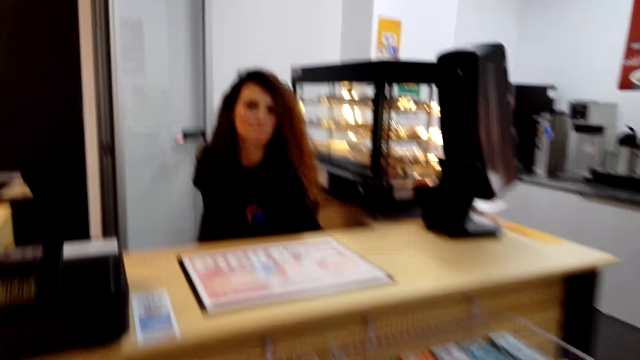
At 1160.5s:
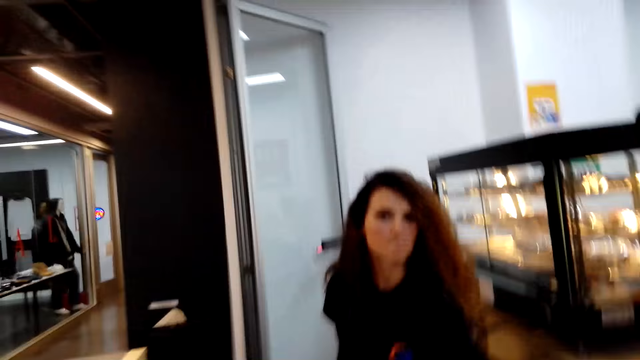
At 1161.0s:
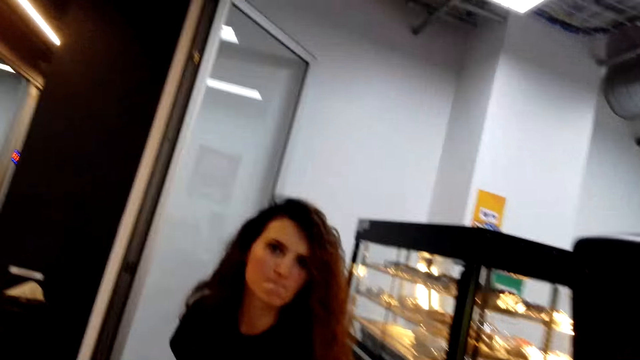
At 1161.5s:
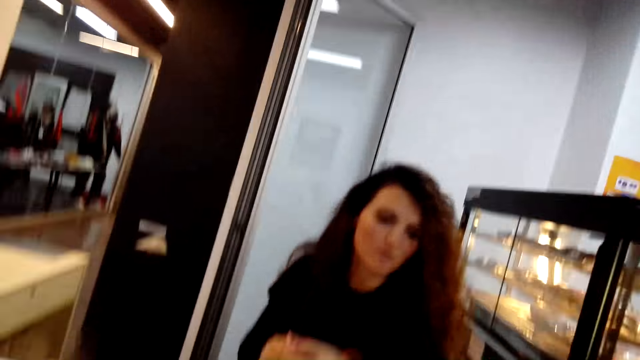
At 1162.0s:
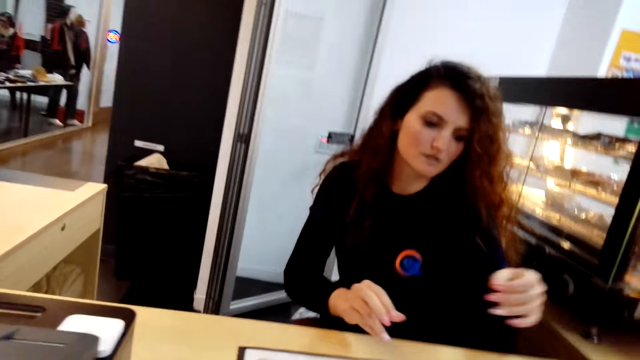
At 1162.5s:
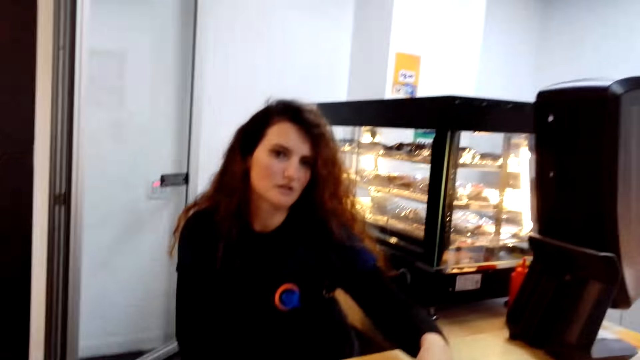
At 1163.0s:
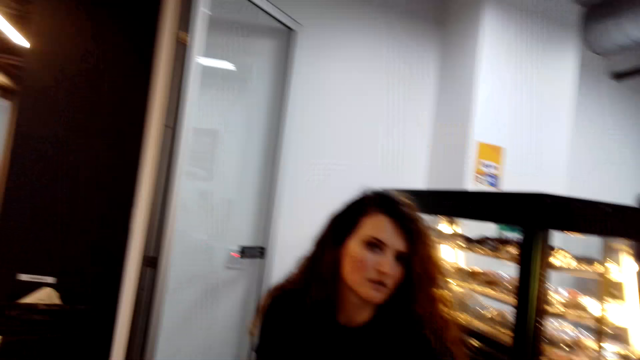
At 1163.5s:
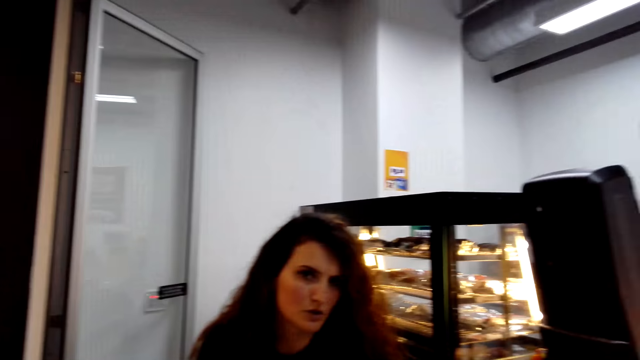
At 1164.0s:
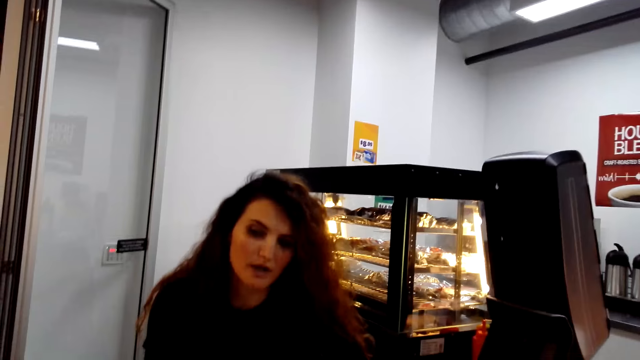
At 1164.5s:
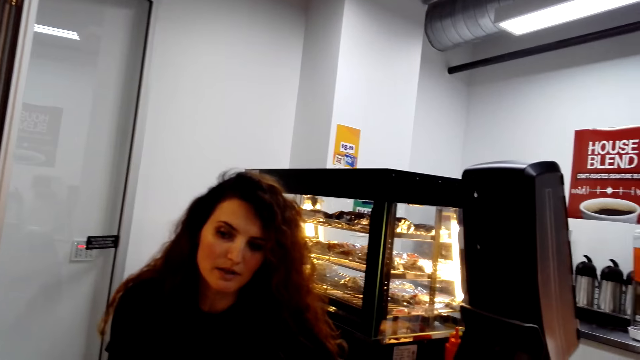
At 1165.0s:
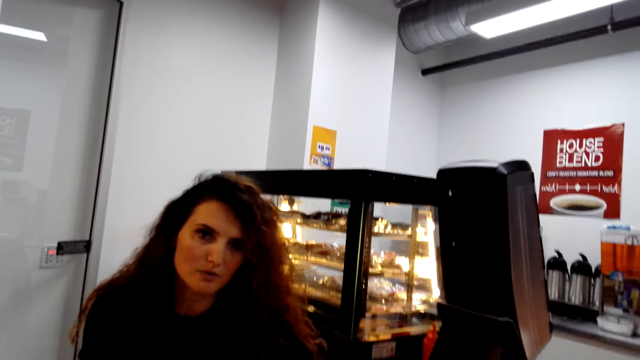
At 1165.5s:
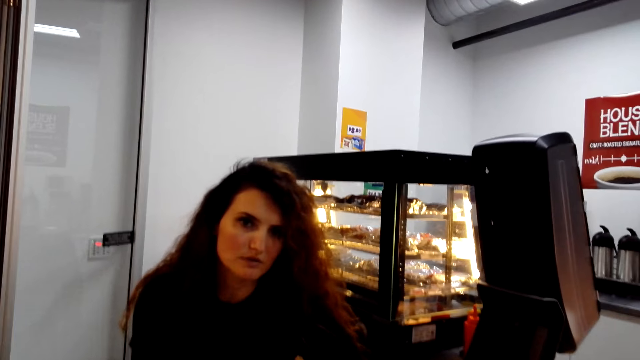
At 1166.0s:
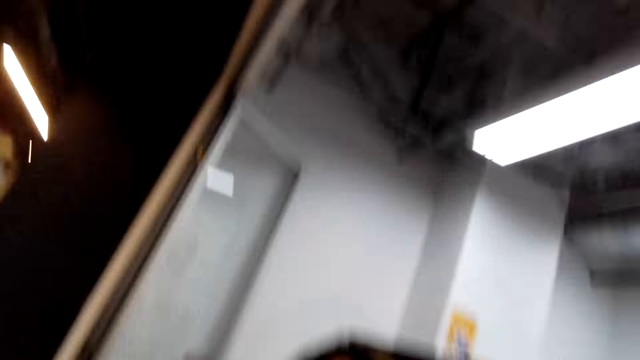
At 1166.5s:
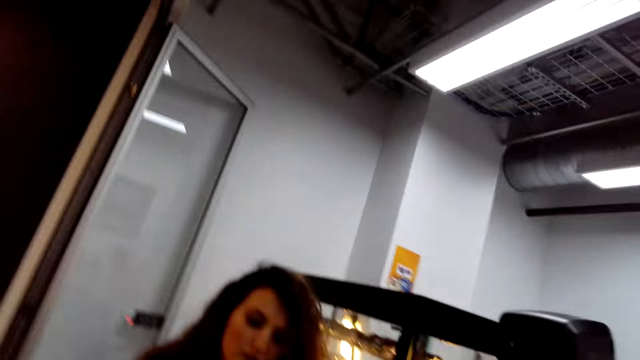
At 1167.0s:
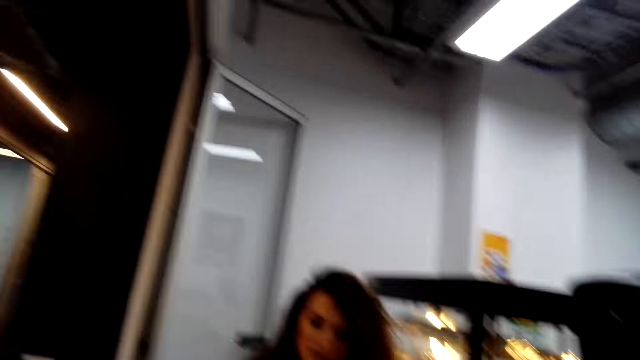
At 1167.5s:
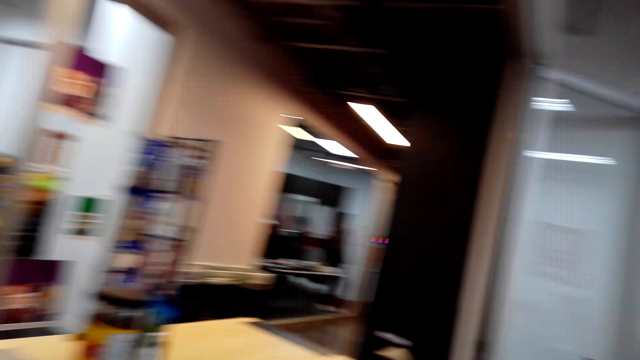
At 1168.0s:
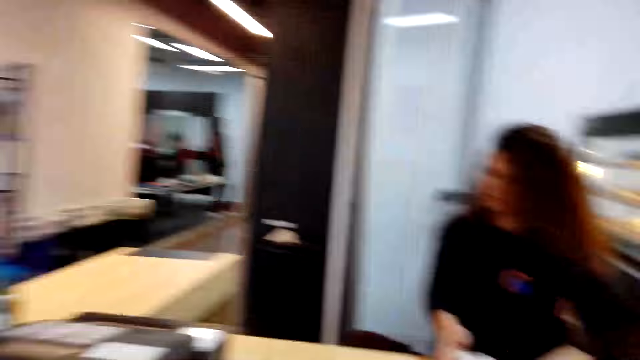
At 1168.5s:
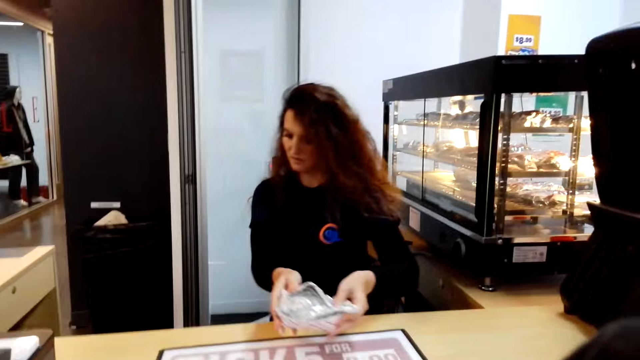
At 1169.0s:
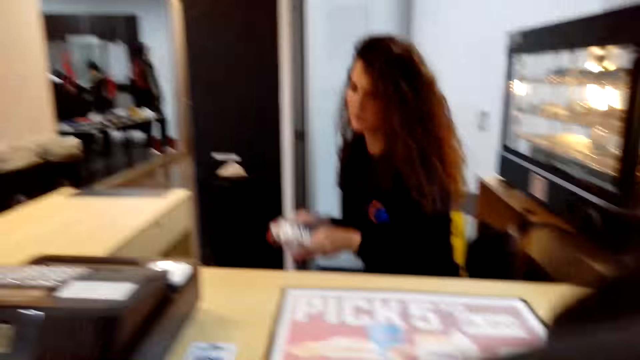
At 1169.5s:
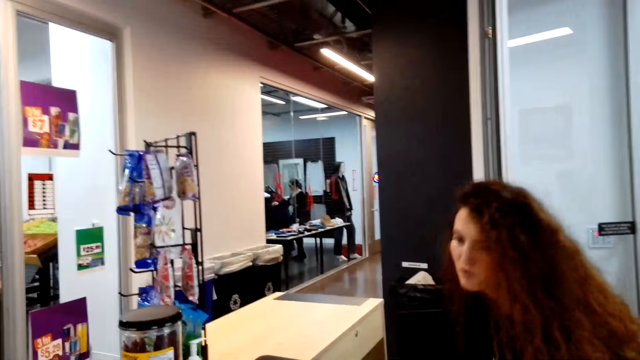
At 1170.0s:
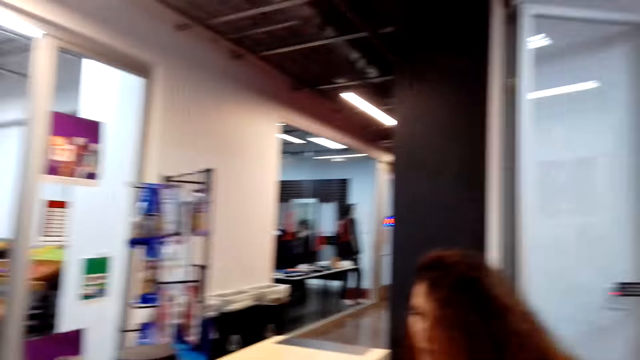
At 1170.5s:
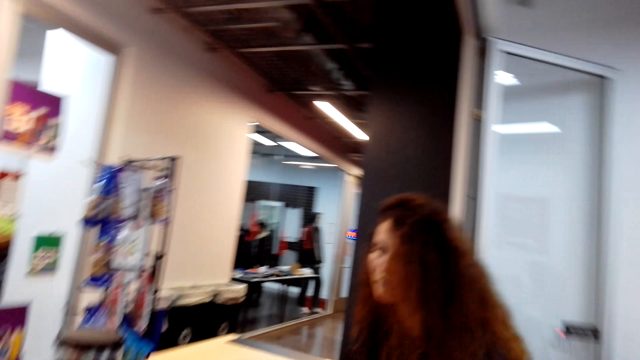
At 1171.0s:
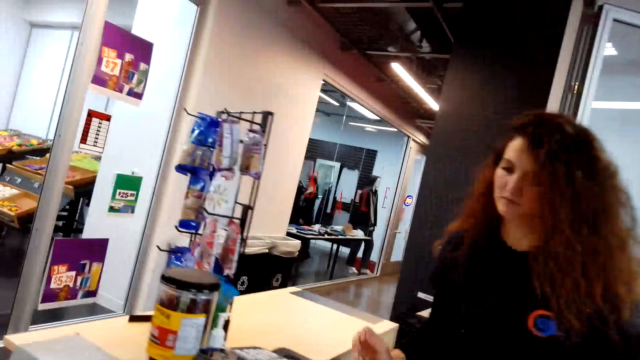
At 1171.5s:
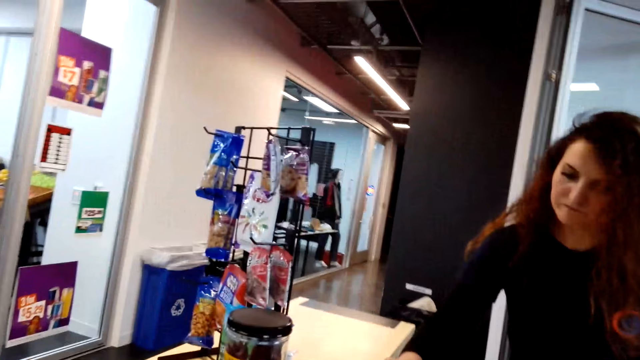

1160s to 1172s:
The camera wearer interacts with a woman. She stops. She shakes her head. The woman puts a packaged food under the counter.

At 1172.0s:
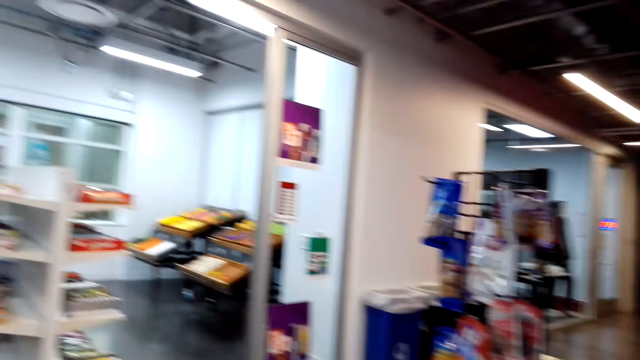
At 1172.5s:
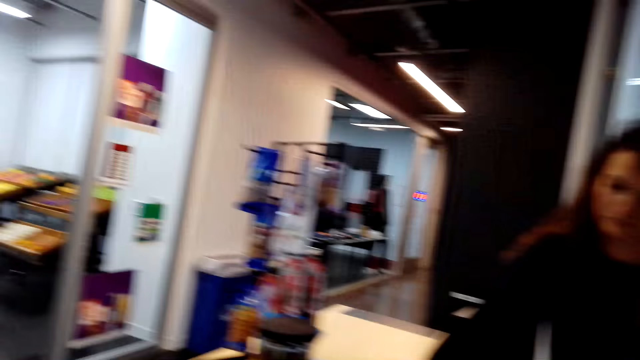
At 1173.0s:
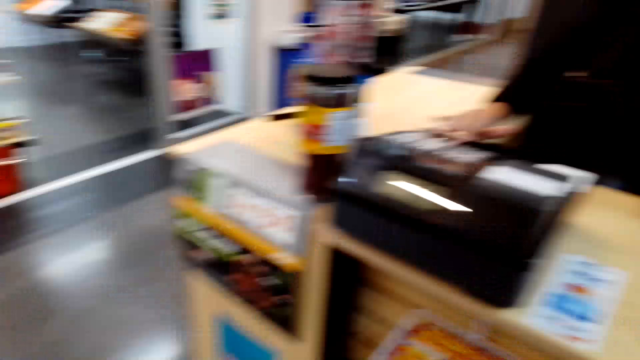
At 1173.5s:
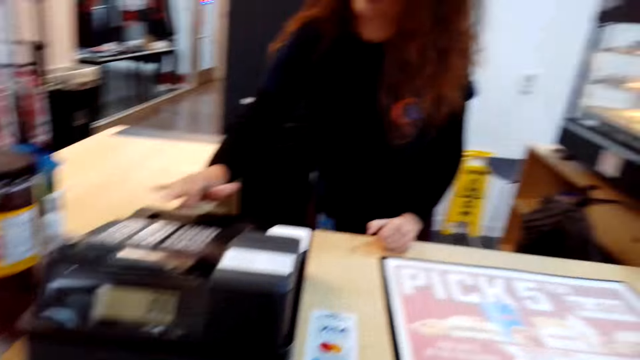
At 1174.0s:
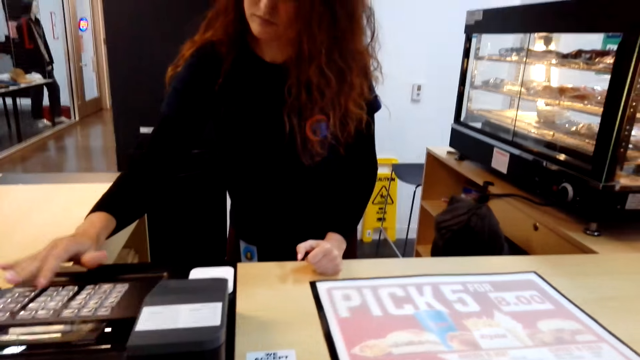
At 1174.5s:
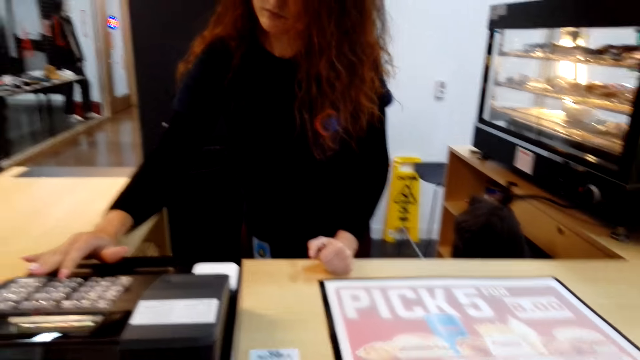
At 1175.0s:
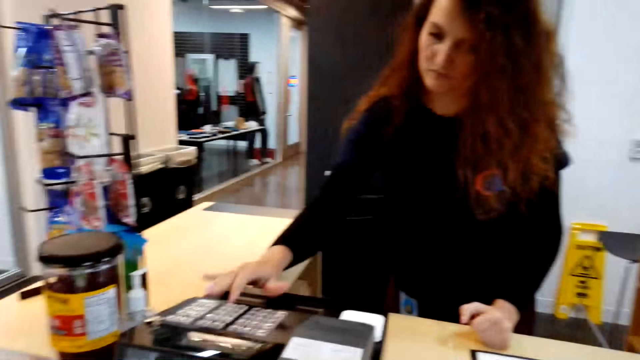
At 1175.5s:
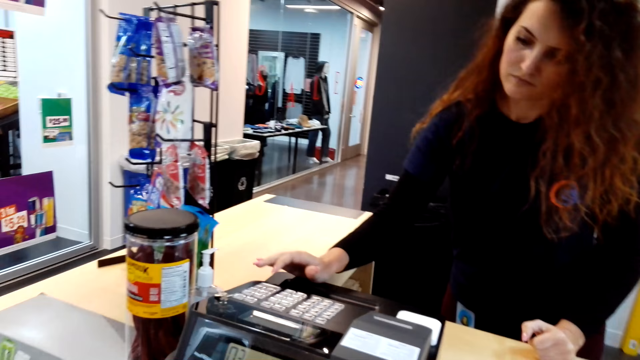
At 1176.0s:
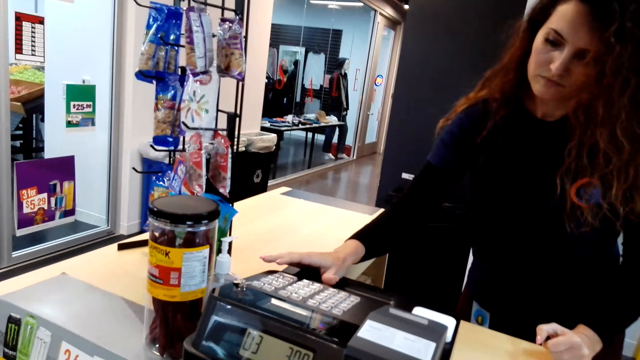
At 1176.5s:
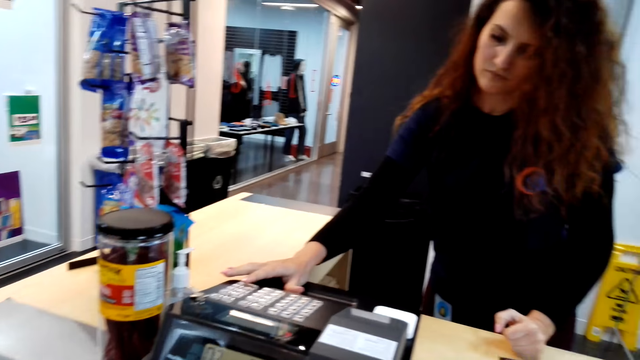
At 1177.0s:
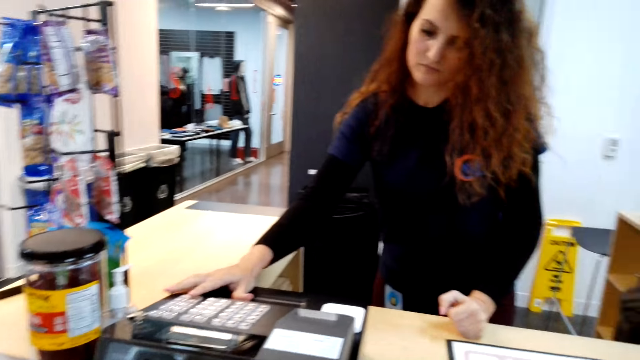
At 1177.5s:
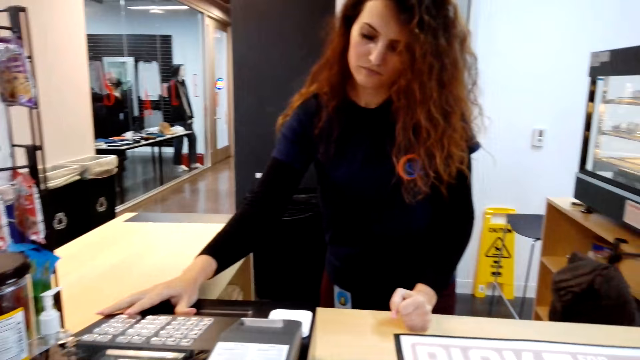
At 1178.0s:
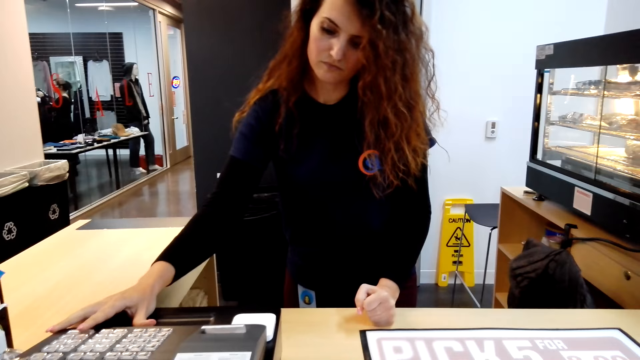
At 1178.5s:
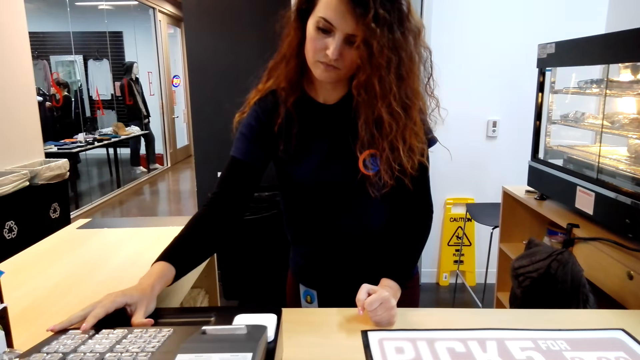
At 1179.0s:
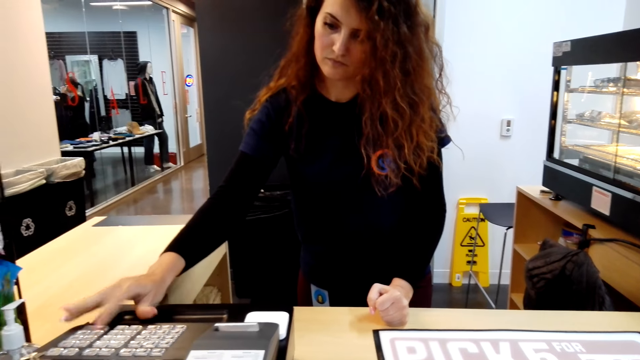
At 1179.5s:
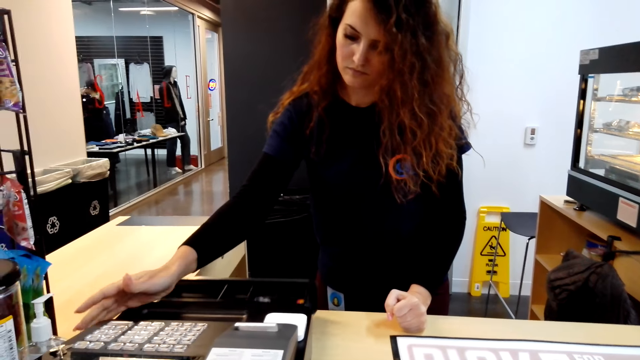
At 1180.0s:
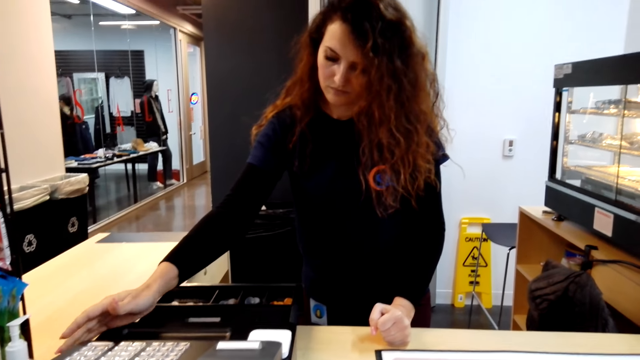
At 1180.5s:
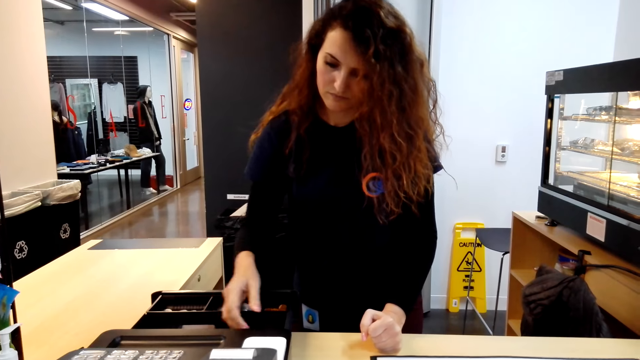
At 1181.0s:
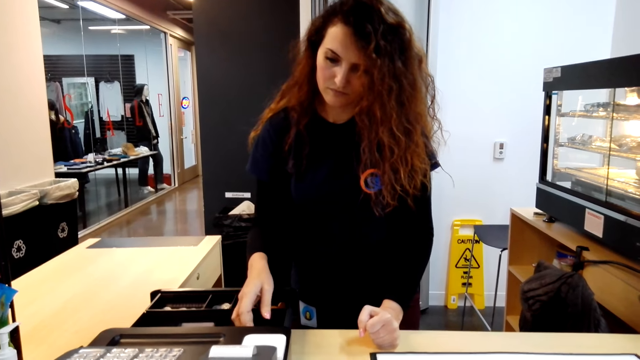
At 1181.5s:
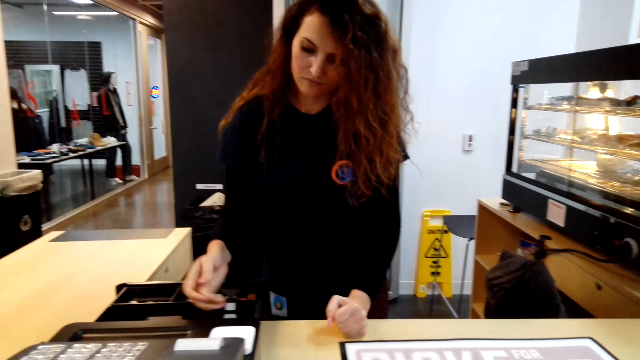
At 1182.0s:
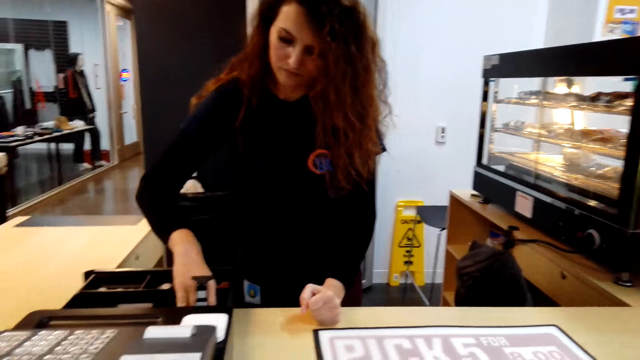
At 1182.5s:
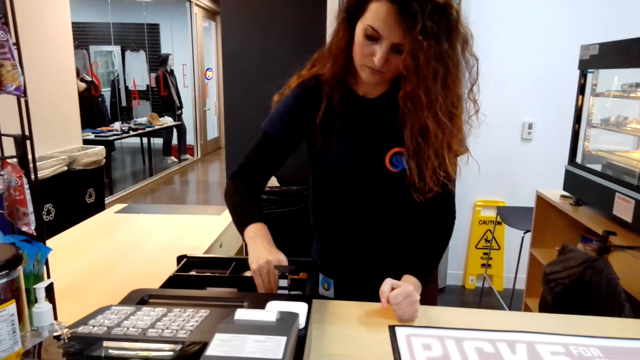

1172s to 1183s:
The camera wearer looks around. A woman presses the cash register.
